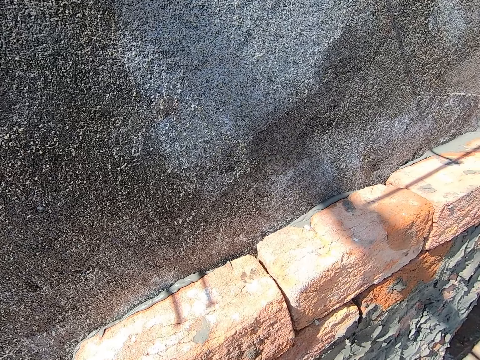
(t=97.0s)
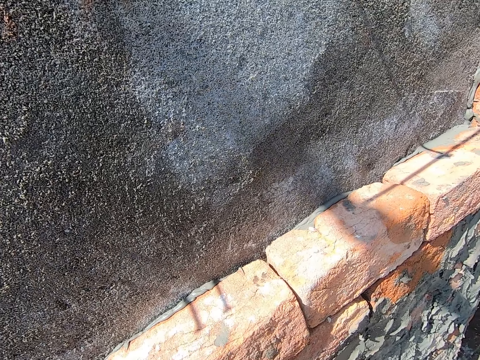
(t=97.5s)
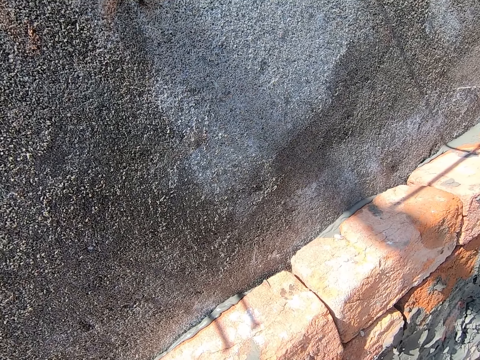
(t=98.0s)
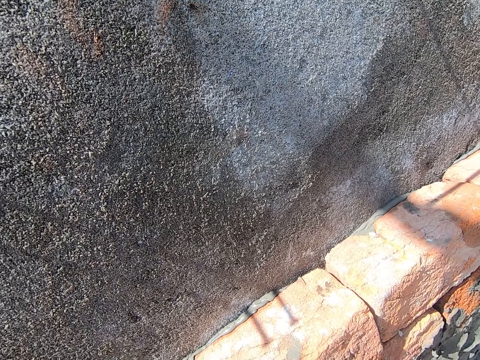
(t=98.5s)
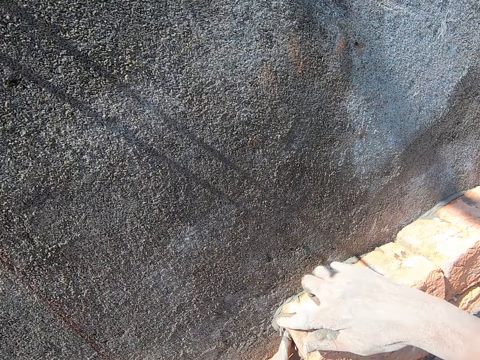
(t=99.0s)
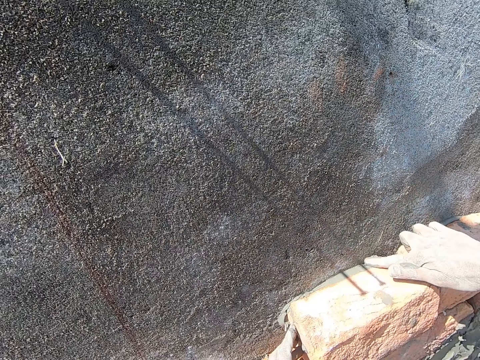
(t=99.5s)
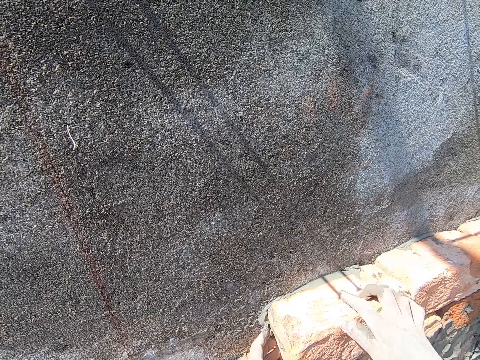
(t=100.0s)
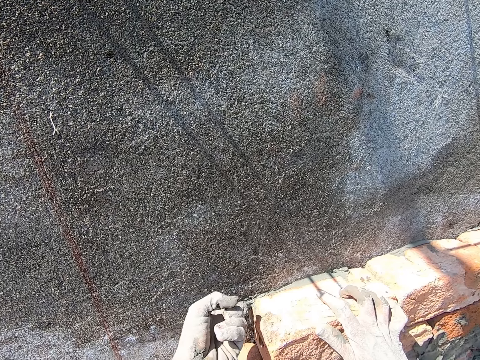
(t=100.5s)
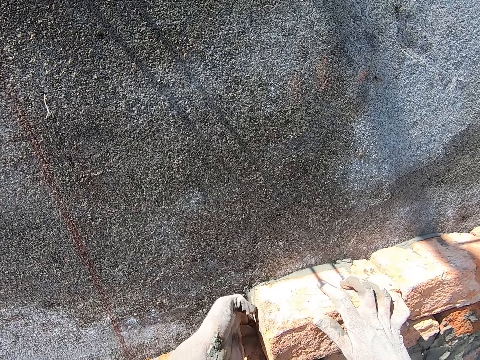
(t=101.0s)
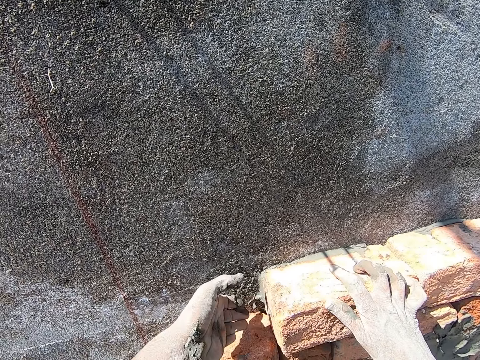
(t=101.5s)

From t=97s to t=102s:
The camera wearer scoops concrete on the wall with the hand.

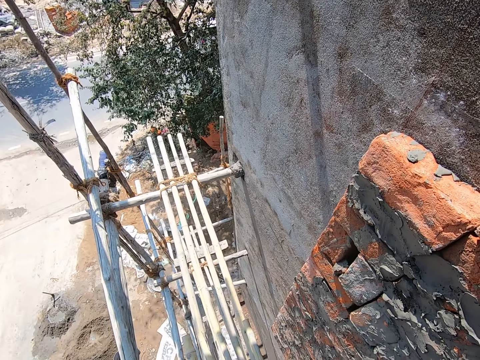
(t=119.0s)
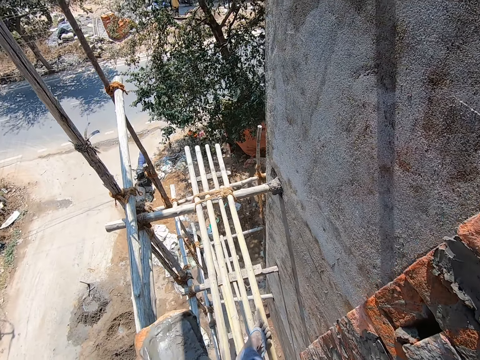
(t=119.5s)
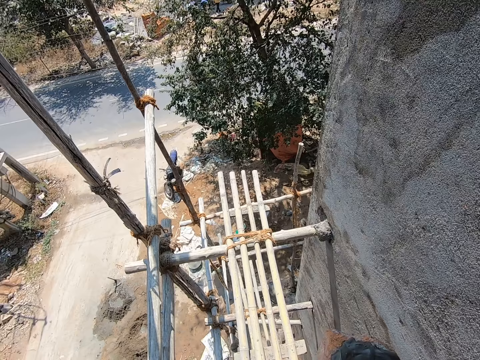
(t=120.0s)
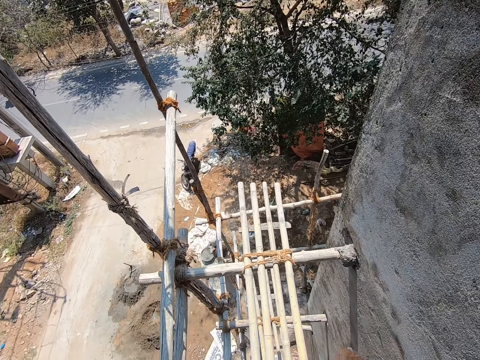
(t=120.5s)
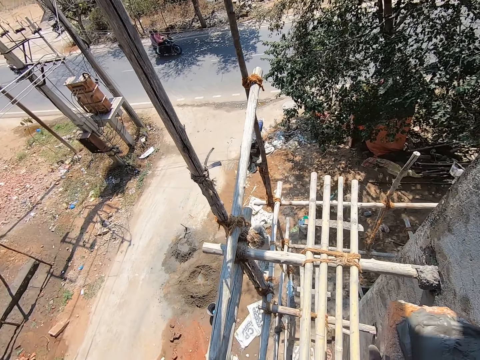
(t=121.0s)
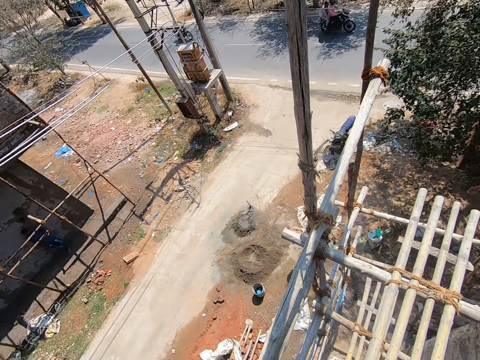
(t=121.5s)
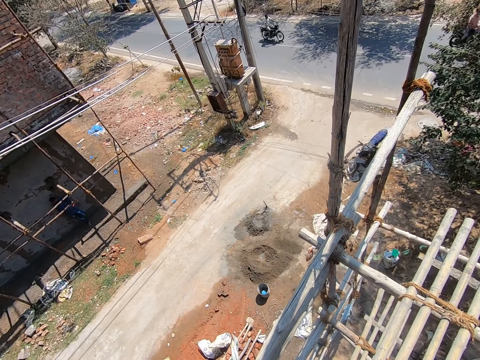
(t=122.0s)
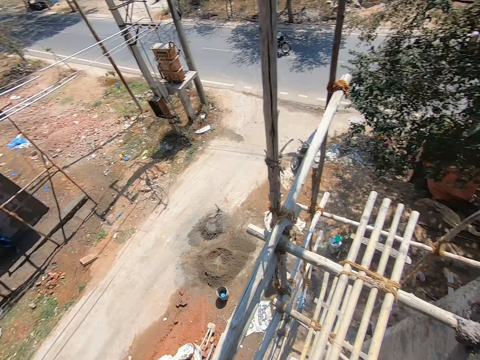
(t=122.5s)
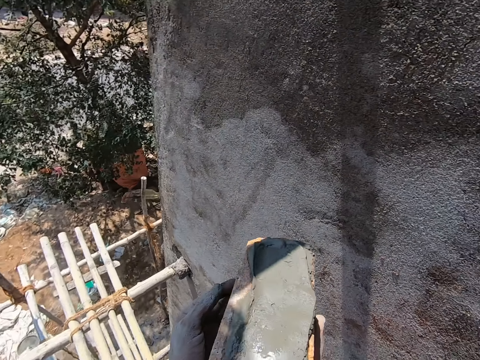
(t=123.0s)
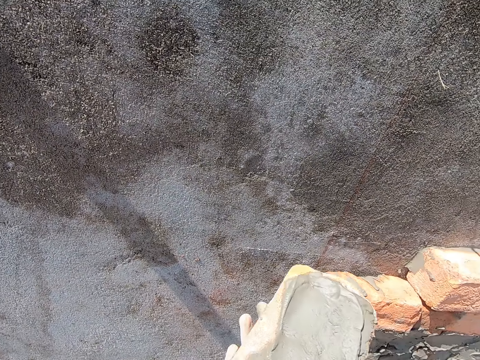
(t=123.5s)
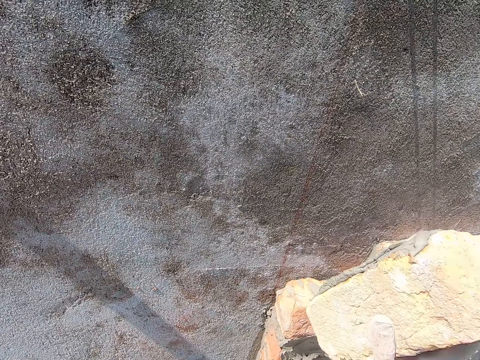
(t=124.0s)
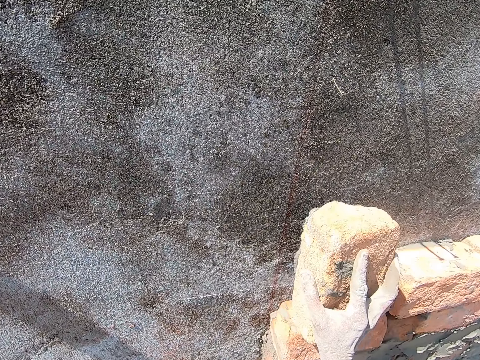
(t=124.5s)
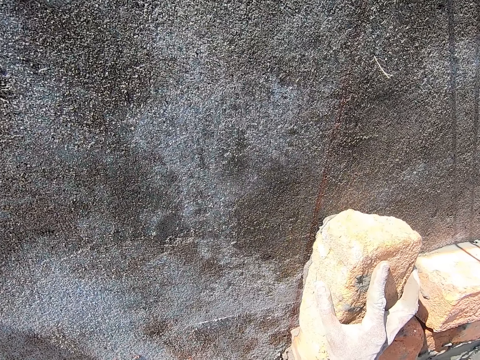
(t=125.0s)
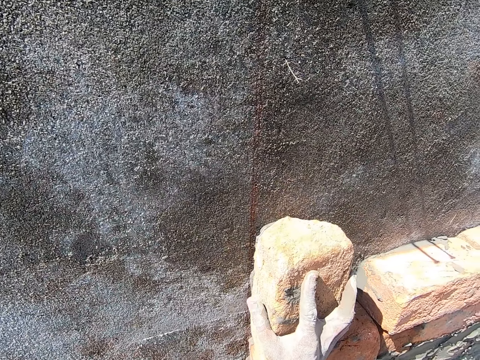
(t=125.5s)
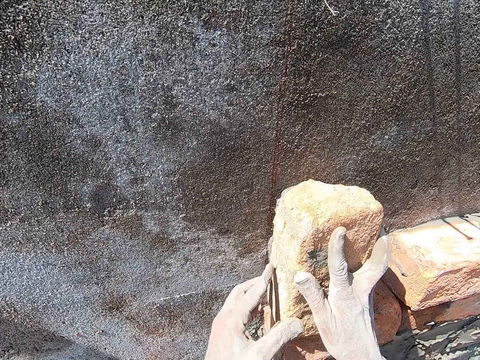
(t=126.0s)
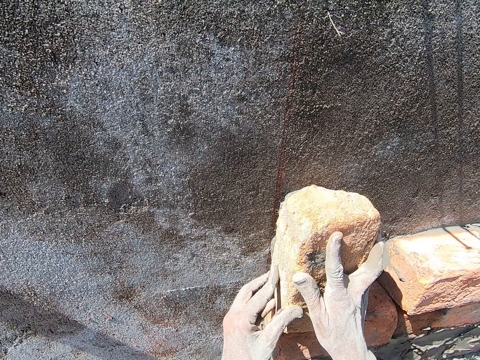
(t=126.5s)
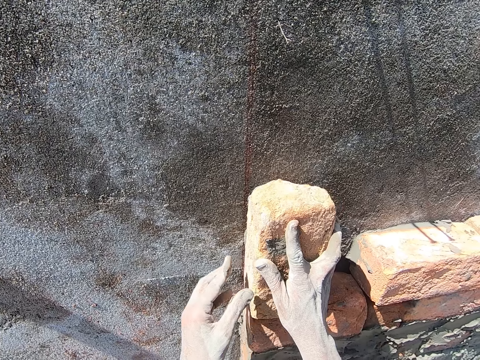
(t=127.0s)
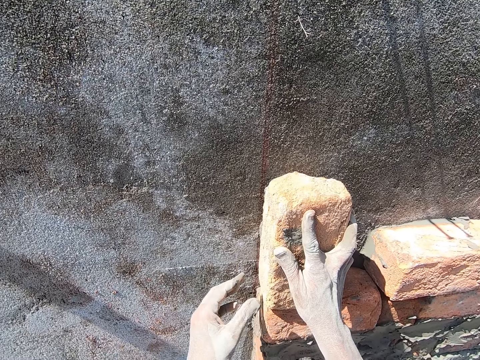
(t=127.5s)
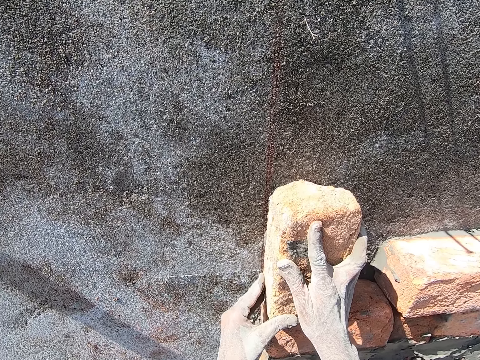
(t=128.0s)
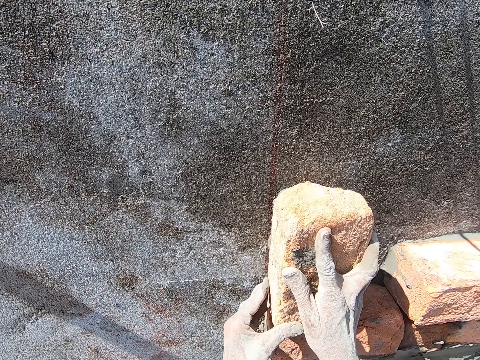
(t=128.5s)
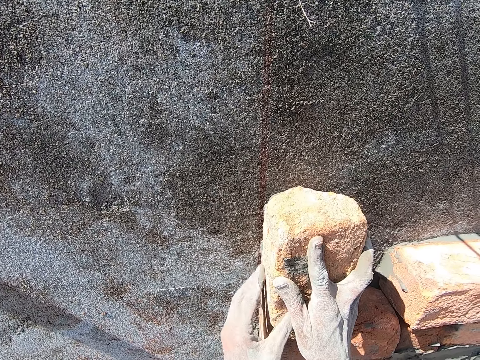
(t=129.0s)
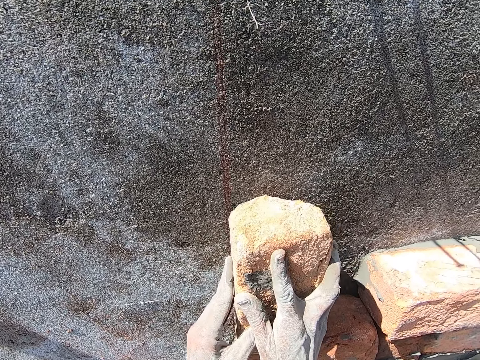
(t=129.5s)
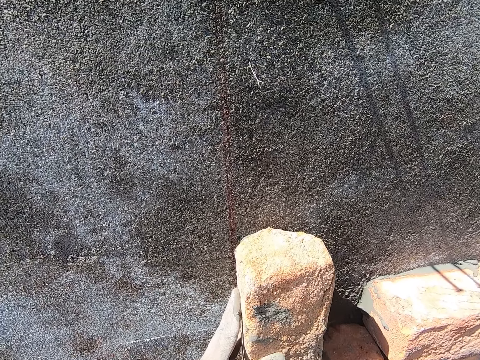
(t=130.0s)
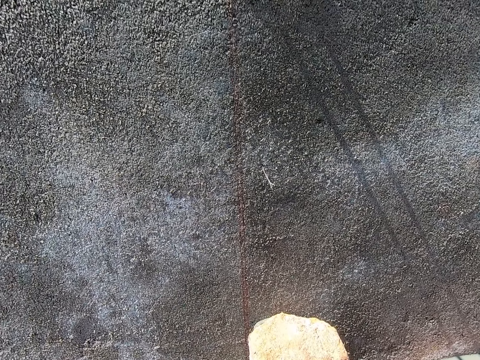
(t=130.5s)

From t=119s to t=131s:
The camera wearer walks around at a site. They look on the ground. A person throws sand on the ground. Another person rides a motorbike on a tarmac road. The camera wearer turns. They hold the brick with the right hand. They turn the brick to the wall. They build the wall with the brick.

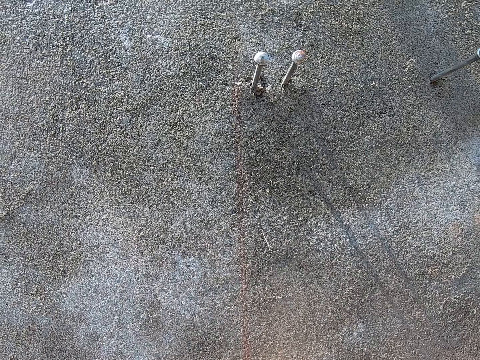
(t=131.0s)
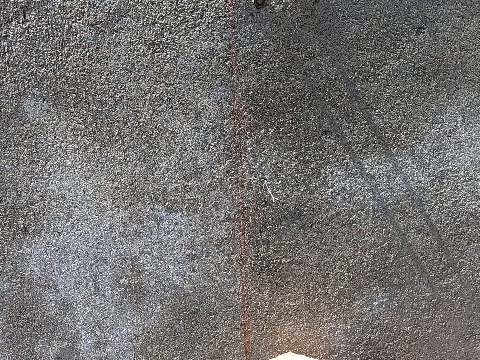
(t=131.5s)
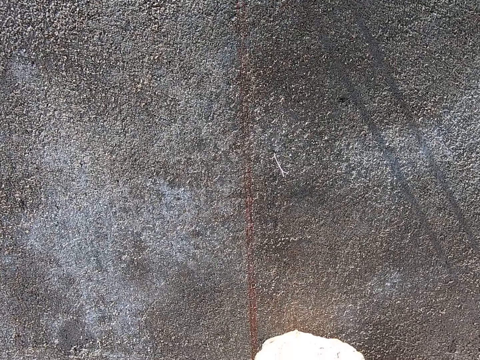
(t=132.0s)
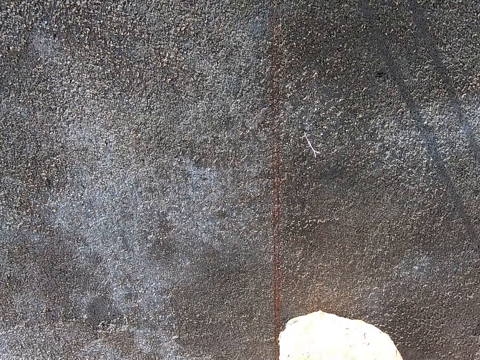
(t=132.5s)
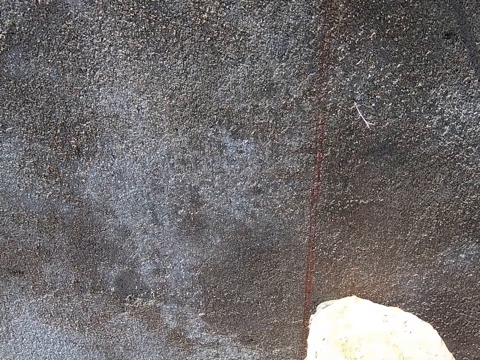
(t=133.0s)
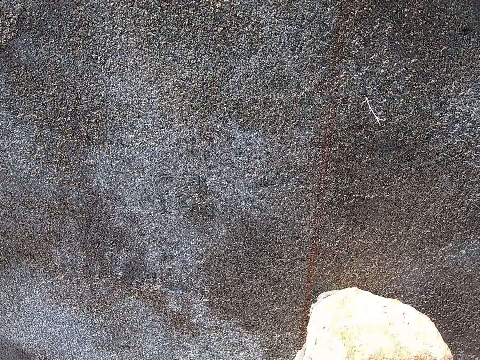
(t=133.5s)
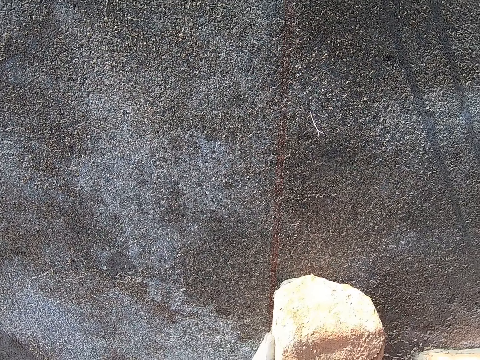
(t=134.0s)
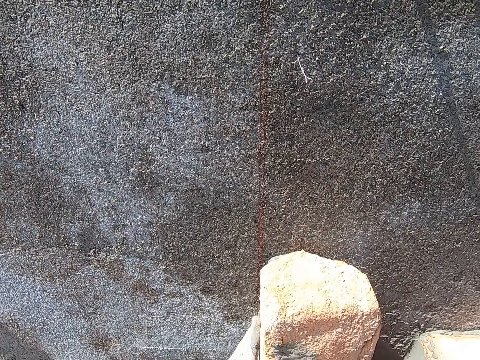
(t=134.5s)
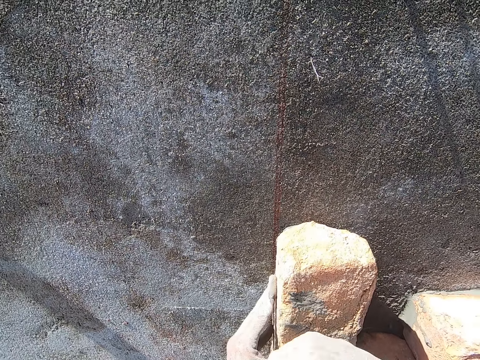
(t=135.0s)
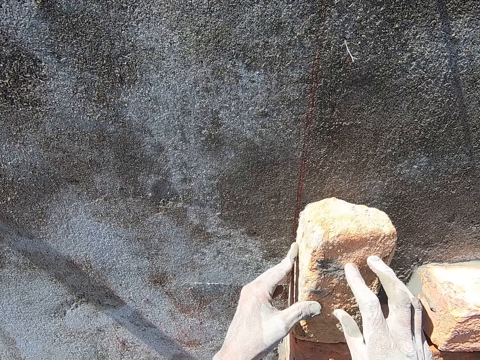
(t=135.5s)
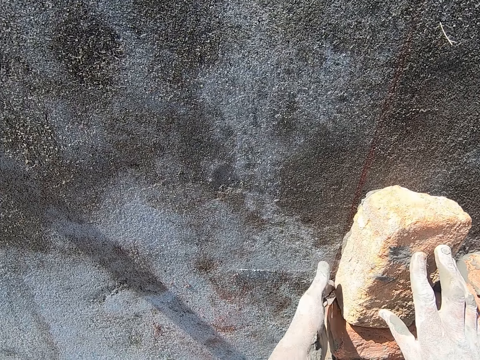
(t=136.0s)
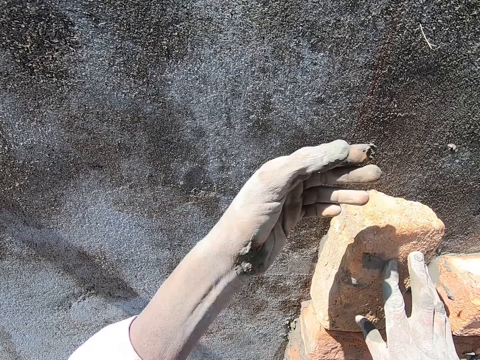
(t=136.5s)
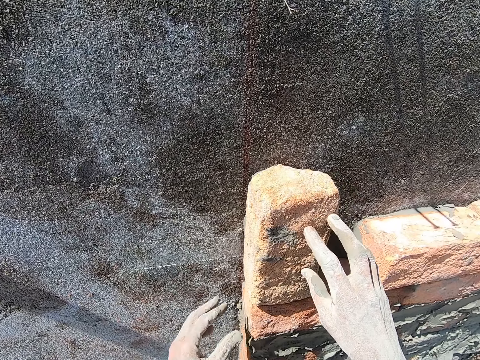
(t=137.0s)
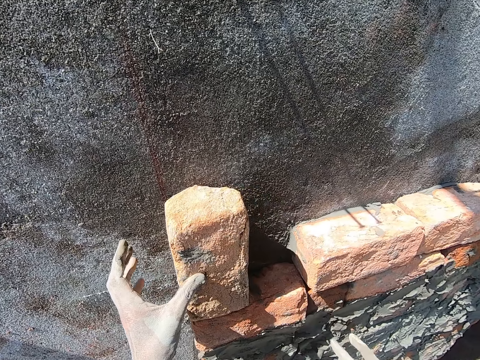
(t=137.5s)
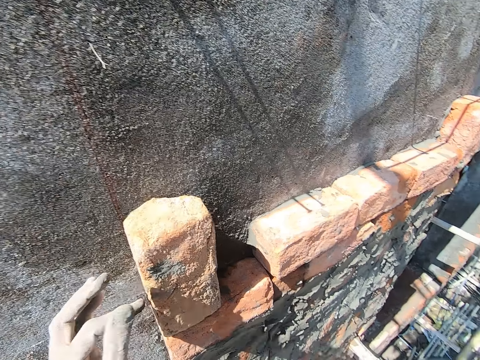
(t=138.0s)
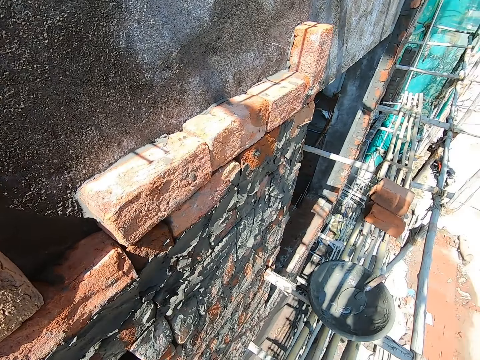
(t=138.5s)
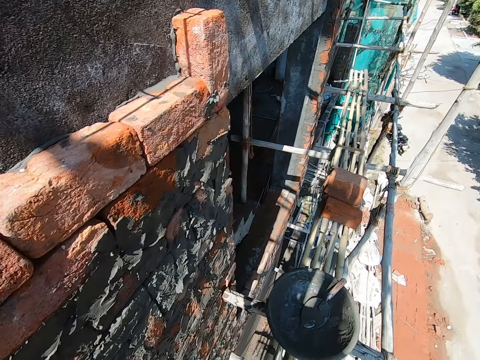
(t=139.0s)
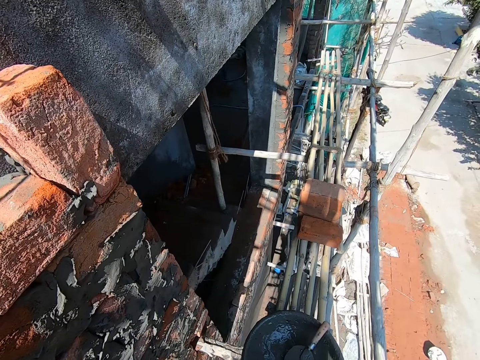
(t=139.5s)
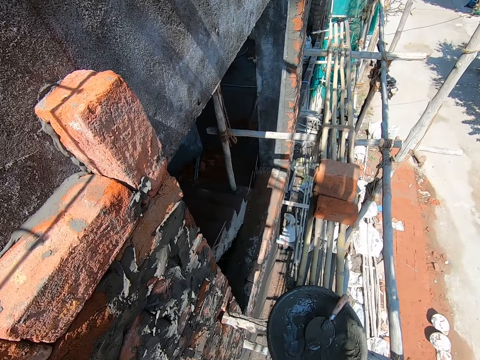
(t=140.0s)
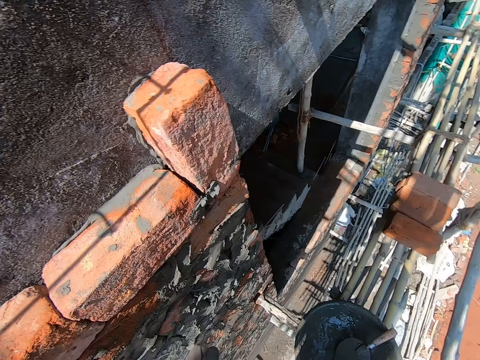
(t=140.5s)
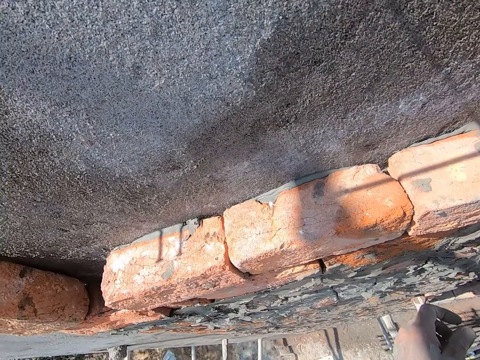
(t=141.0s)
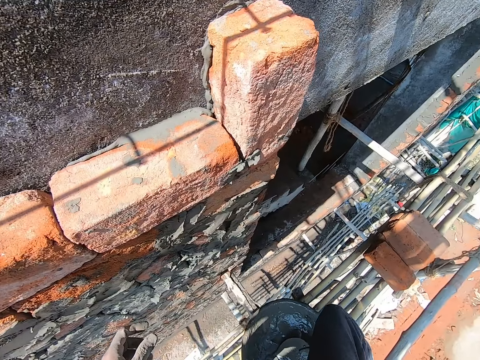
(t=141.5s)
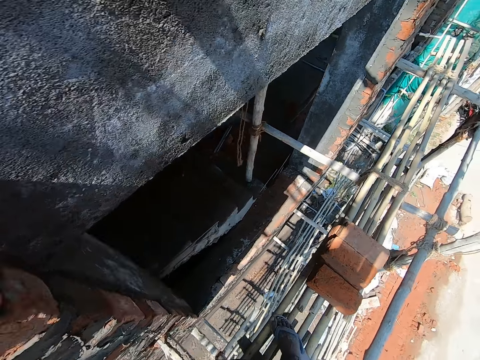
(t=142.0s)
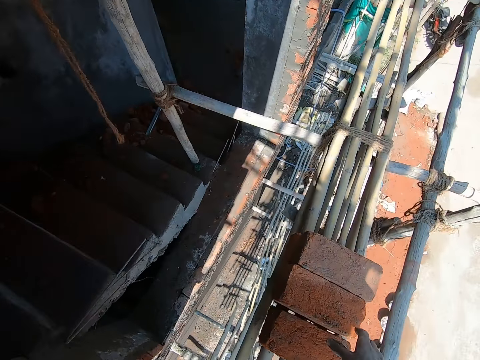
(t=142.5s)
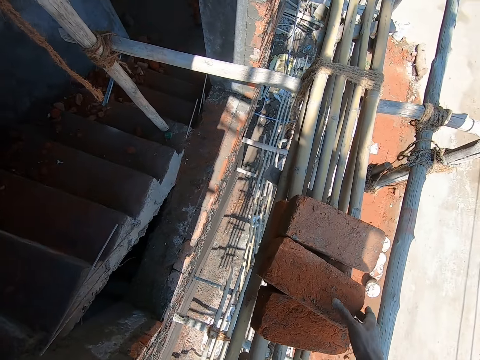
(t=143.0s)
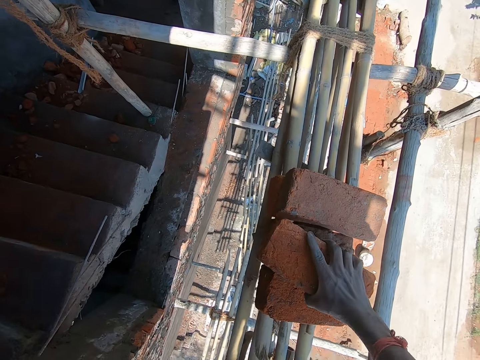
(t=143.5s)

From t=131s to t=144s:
The camera wearer looks on the wall. They hit the brick on the wall with the hand. They scoop concrete on the wall with the hand. They remove the right hand from the brick and hold the brick with the left hand. They turn, walk around, look around, and walk around. They take a brick.
